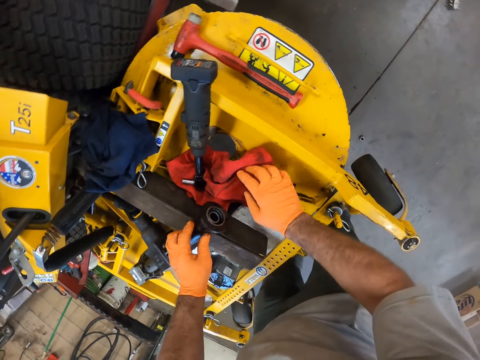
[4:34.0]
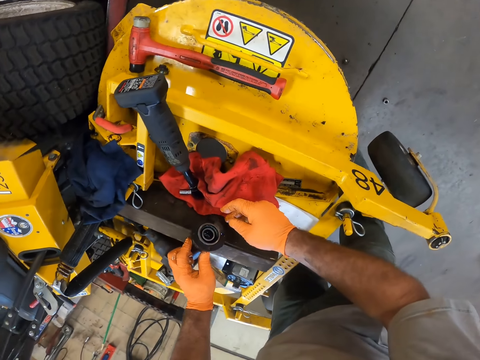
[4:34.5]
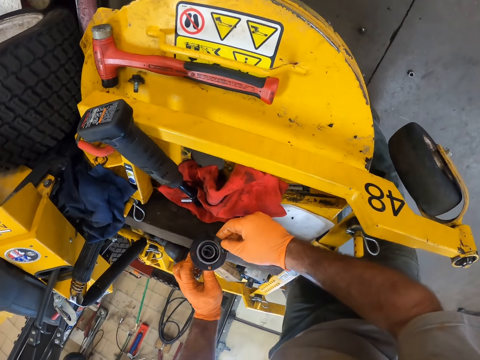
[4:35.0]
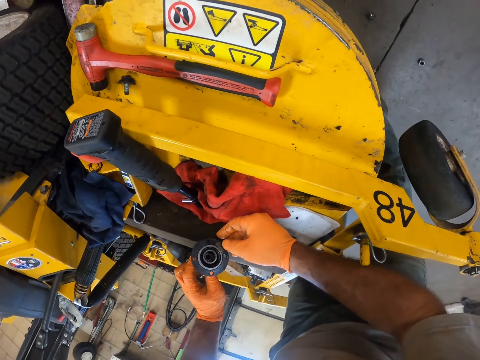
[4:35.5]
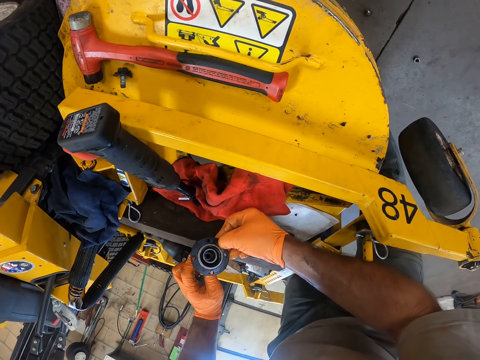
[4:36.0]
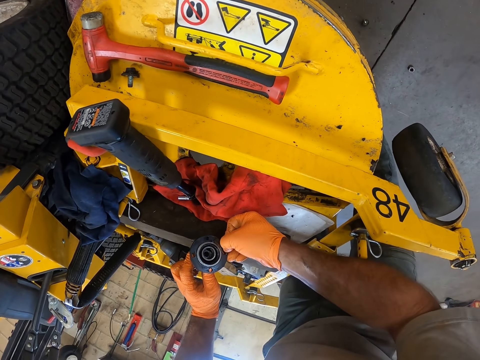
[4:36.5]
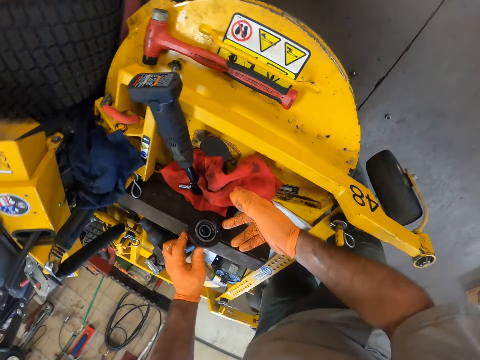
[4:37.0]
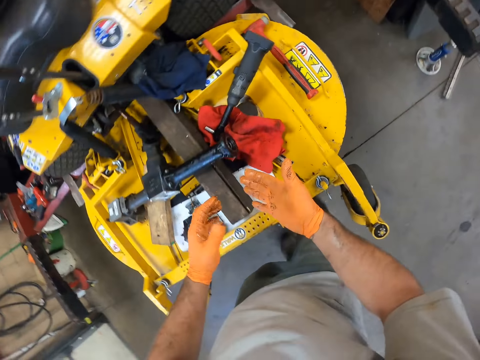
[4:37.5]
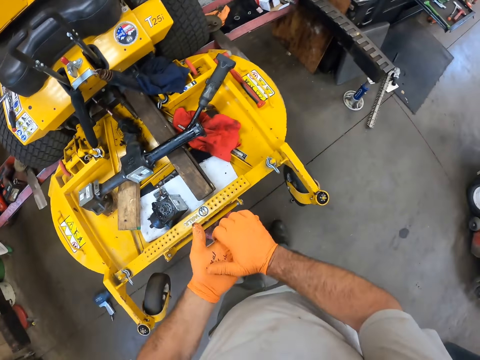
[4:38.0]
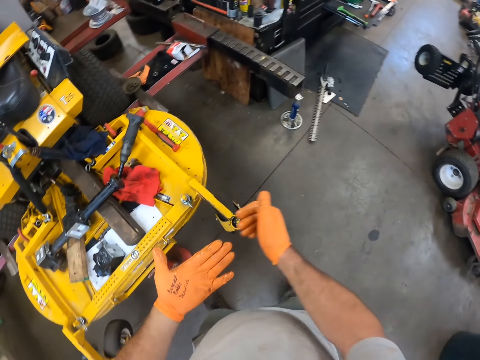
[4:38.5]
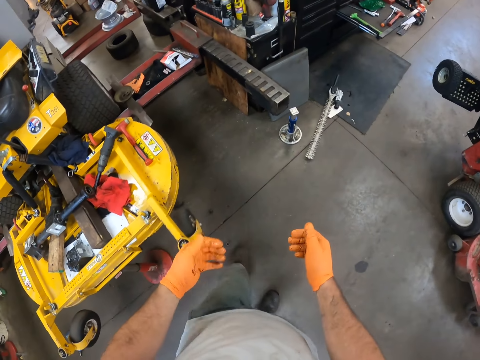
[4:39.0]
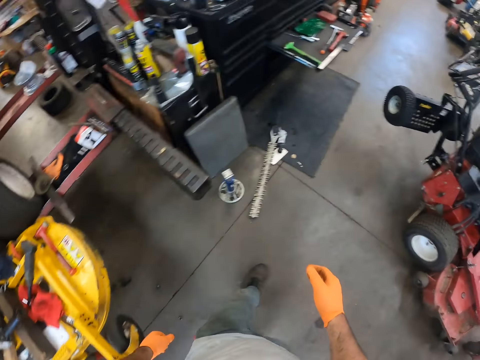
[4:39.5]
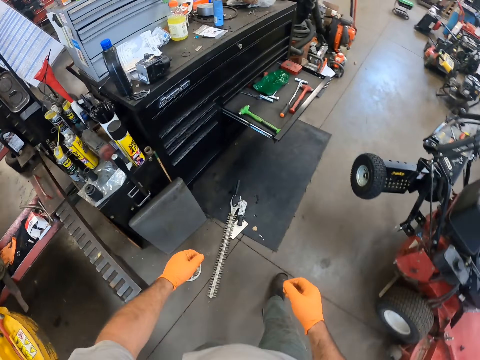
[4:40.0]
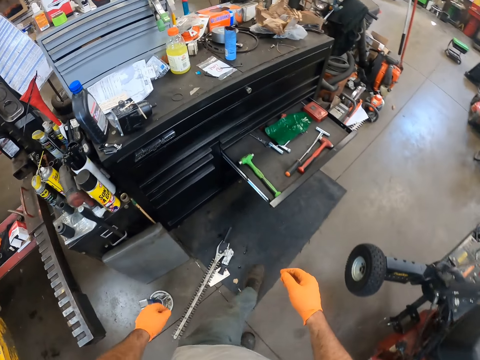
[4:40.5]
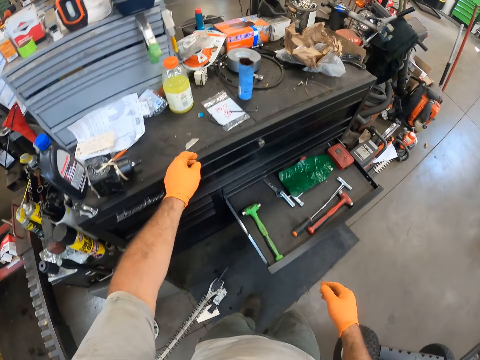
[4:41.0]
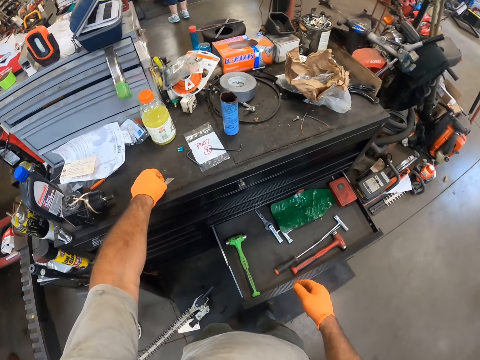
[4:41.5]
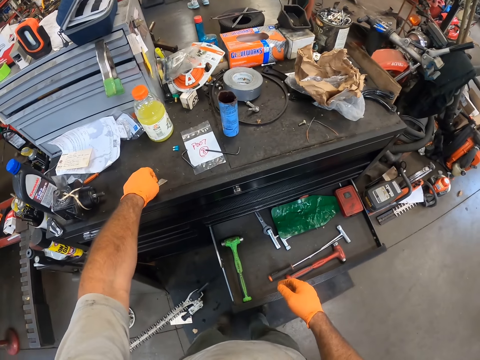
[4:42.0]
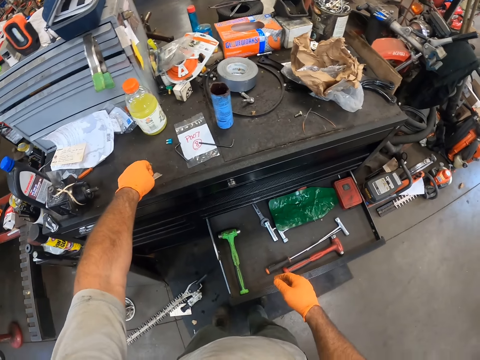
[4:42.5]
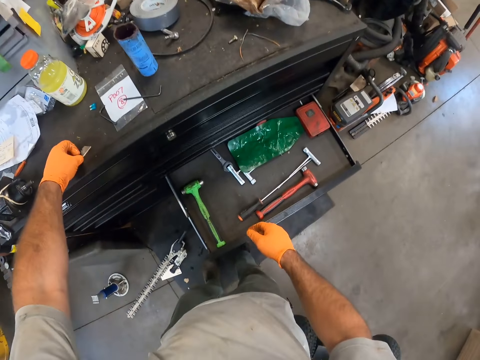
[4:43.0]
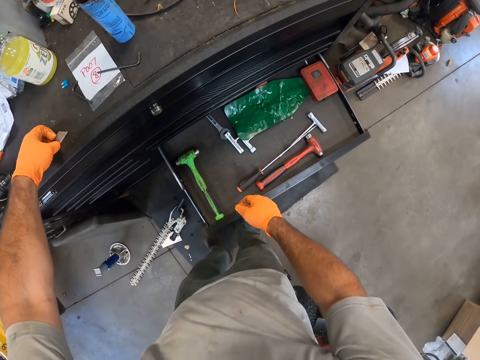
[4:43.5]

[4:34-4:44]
The camera wearer holds the lawn mower differential. He wipes his hands. He walks away from the lawn mower. He holds a blade. He attempts picking the utility knife blade with his left hand.

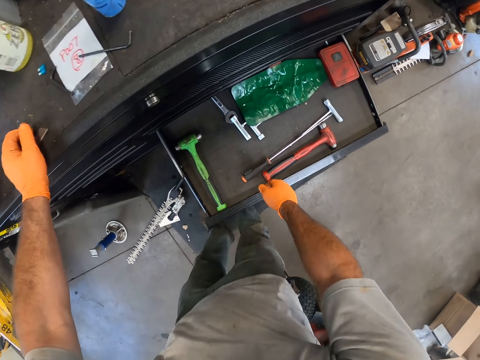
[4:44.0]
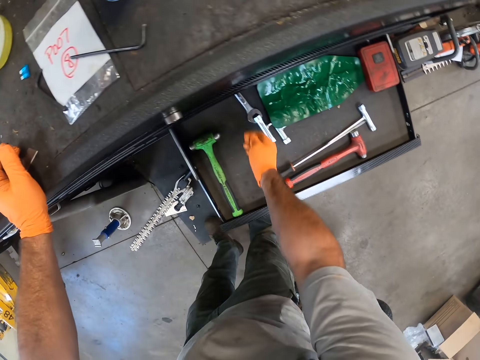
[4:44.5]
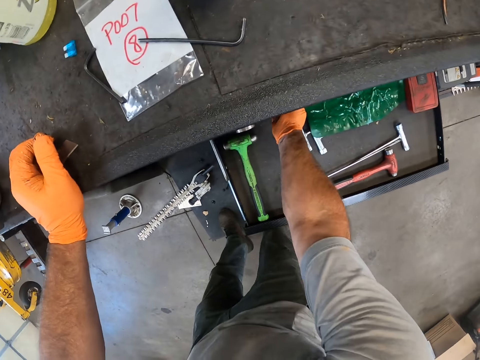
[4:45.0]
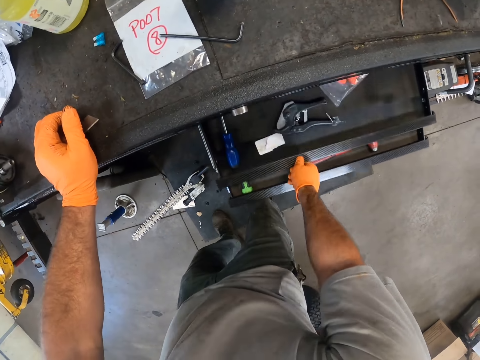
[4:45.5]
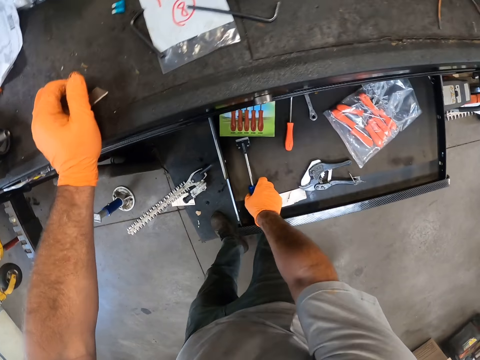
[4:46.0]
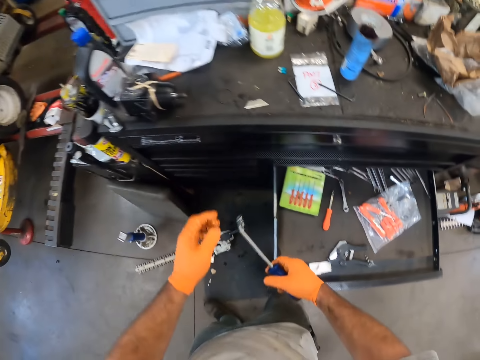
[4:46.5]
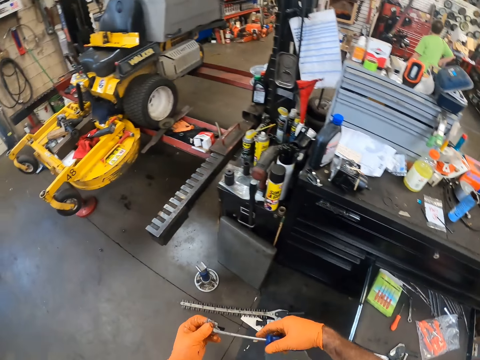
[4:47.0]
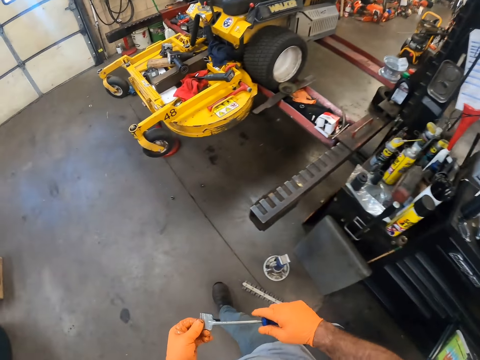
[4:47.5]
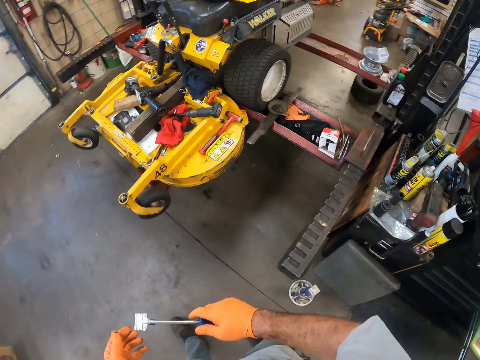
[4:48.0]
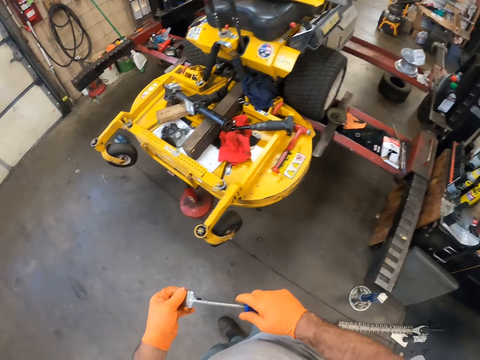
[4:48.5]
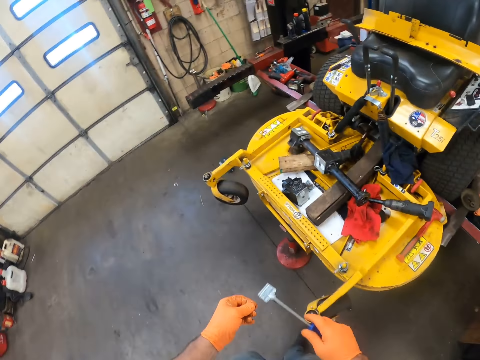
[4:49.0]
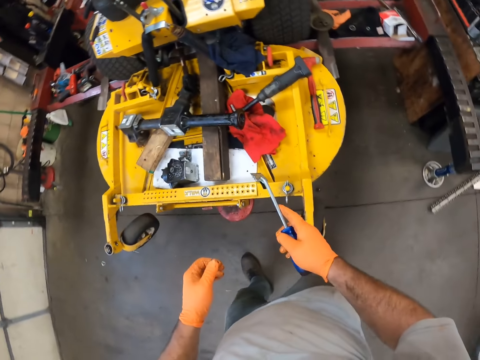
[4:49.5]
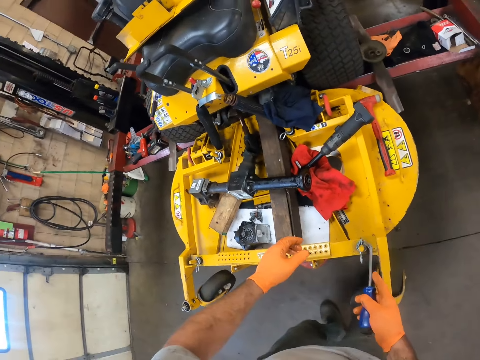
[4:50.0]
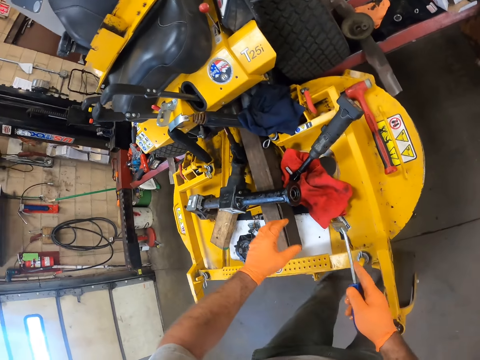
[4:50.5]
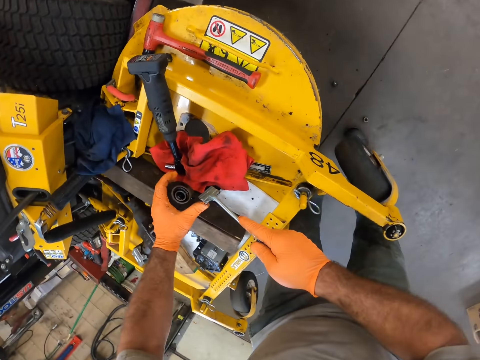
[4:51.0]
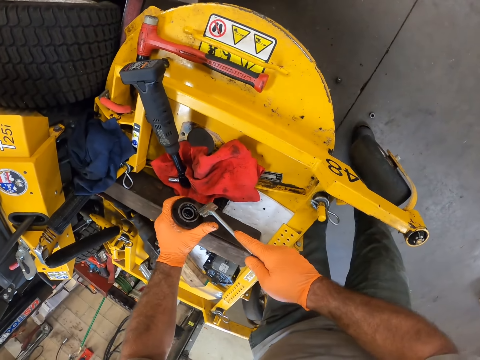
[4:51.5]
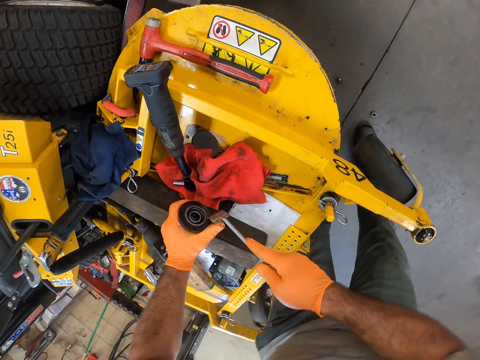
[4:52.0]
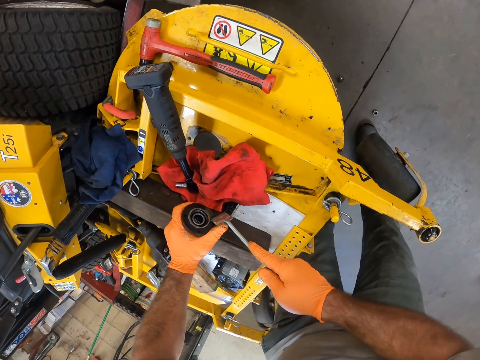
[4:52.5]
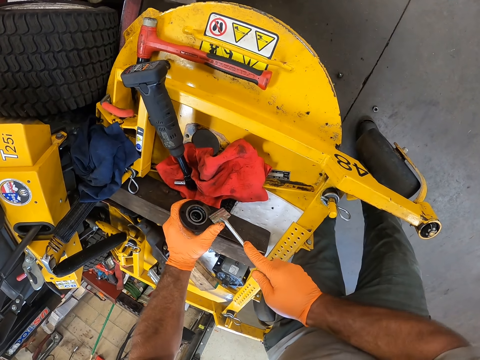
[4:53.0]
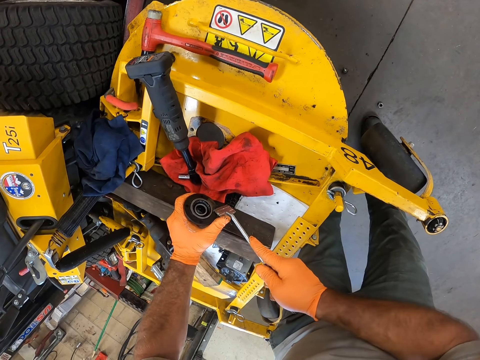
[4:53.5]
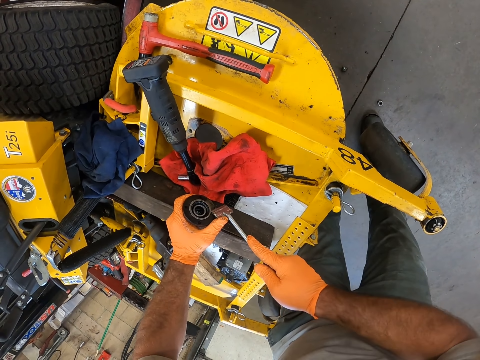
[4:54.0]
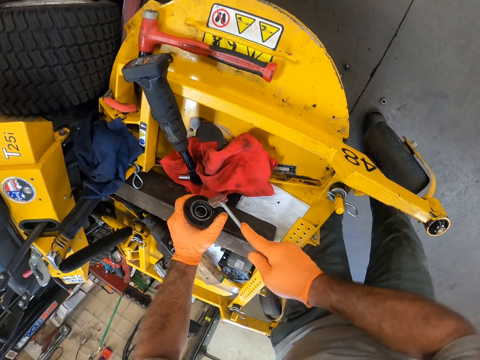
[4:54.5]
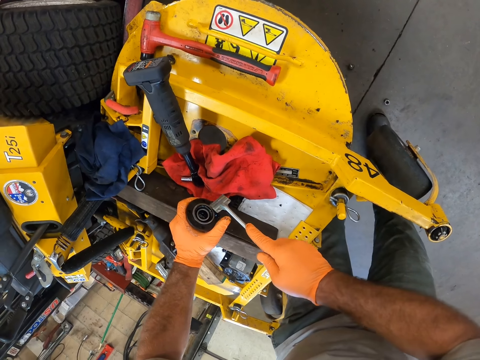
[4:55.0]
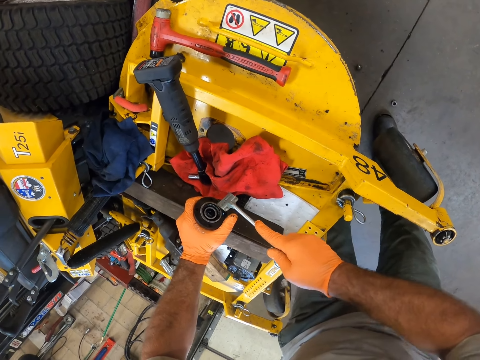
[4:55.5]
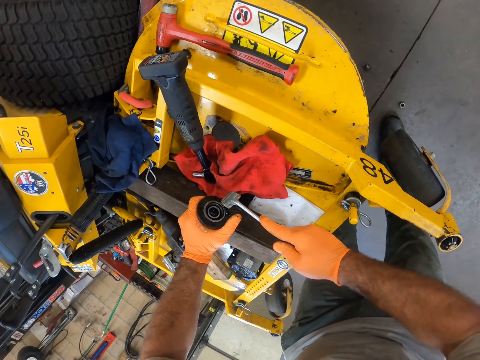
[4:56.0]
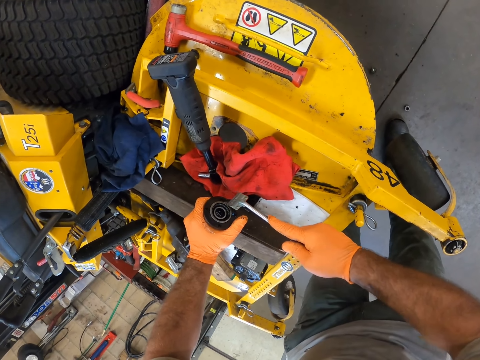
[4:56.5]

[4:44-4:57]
The camera wearer opens the drawer of the work table with his right hand. He opens the drawer again. He picks up a scraper from the drawer with his right hand. He walks towards the lawn mower. He scrapes the lawn mower pipe with the scraper in his right hand.

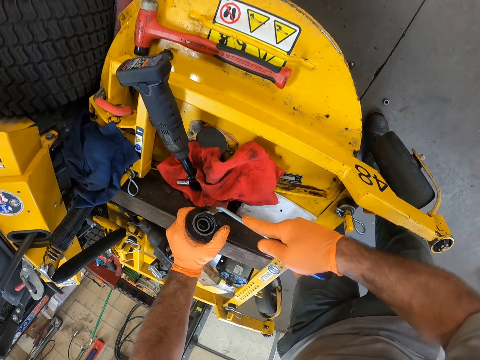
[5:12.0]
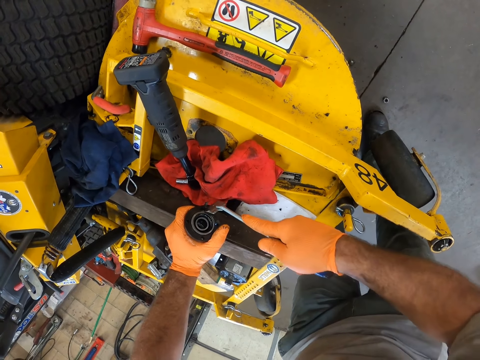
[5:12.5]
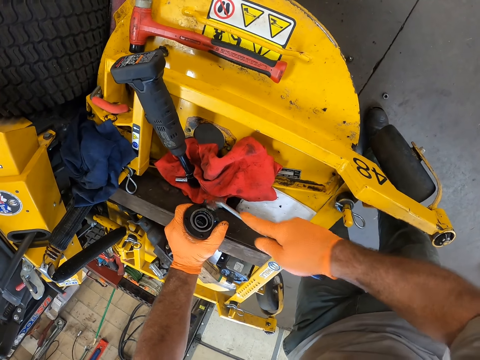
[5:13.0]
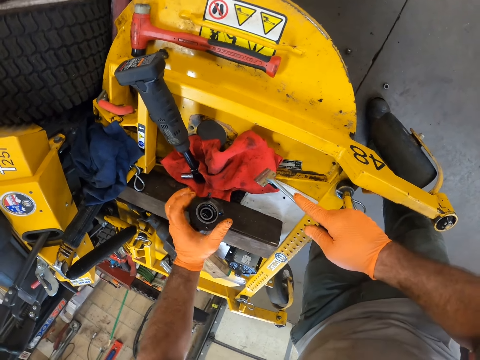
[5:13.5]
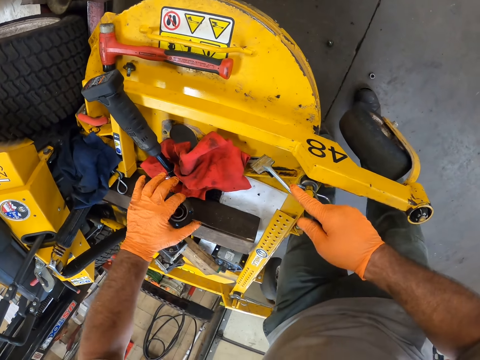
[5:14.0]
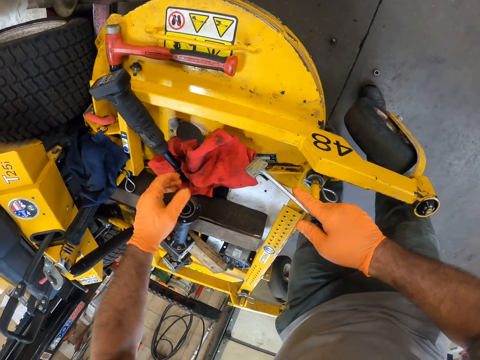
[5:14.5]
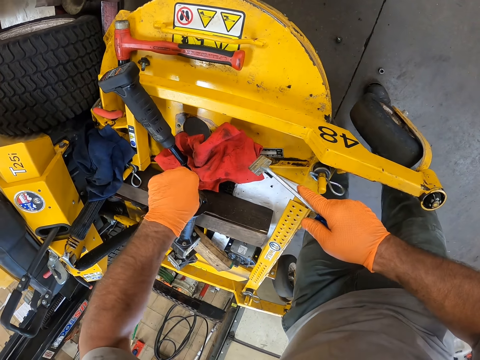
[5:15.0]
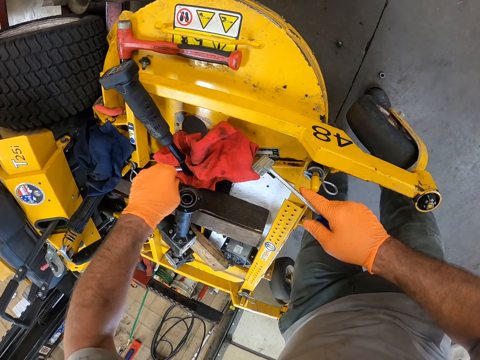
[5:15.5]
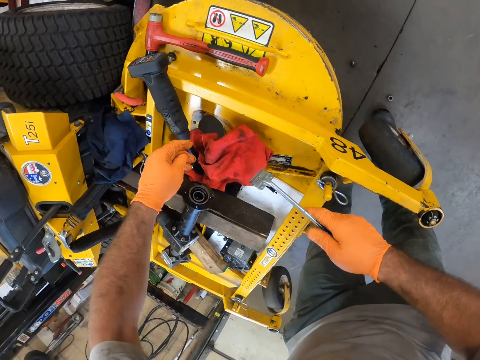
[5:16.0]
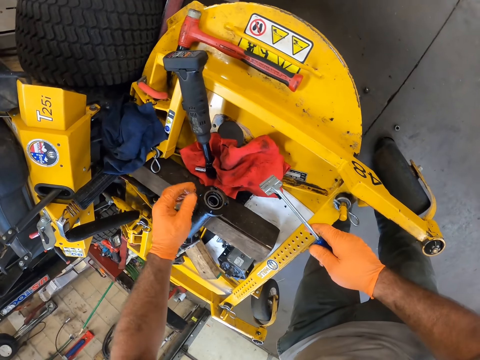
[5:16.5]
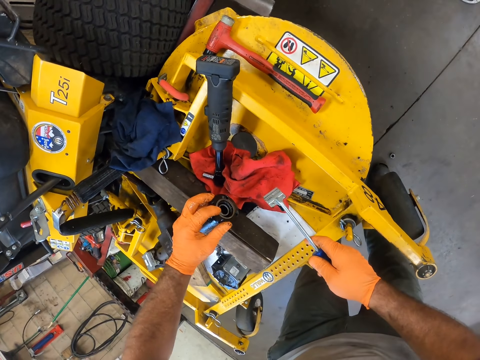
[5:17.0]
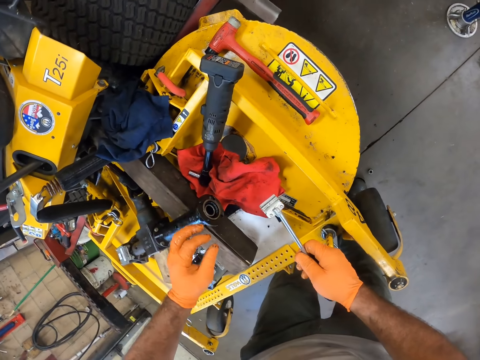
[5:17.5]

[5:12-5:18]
The camera wearer touches an air filter.
